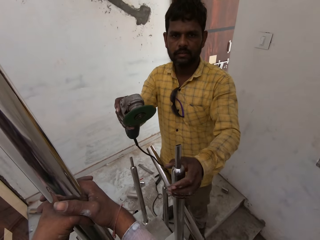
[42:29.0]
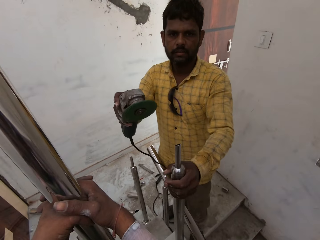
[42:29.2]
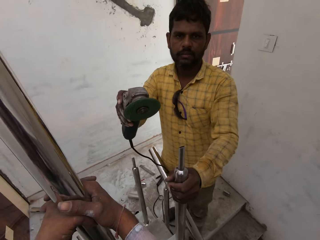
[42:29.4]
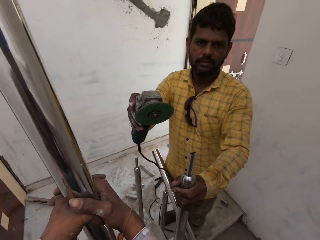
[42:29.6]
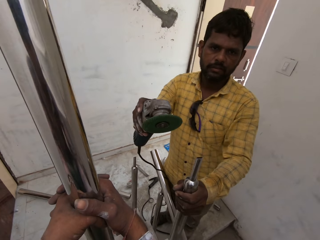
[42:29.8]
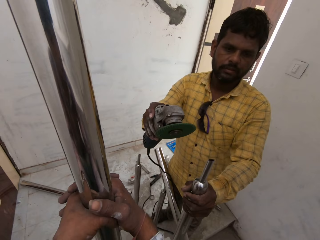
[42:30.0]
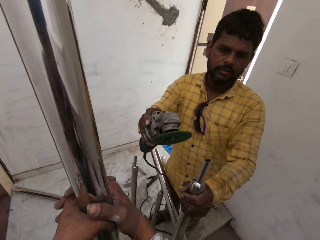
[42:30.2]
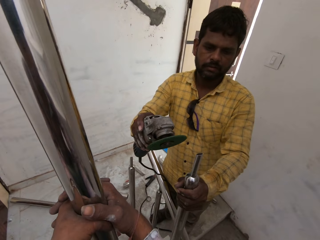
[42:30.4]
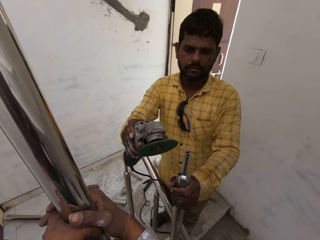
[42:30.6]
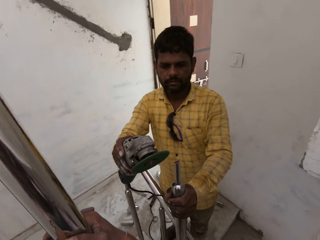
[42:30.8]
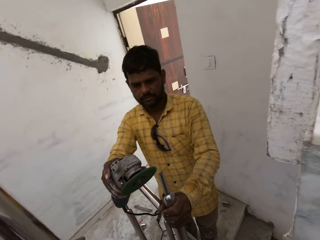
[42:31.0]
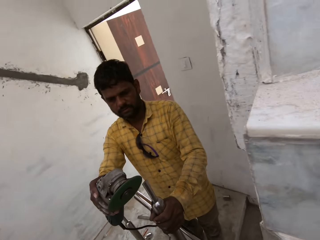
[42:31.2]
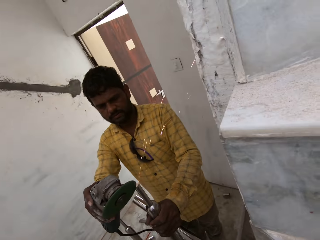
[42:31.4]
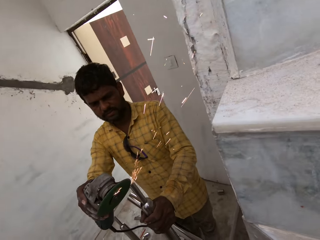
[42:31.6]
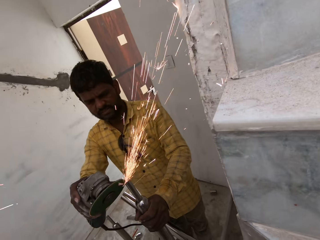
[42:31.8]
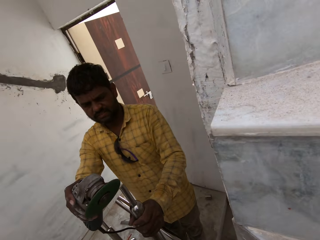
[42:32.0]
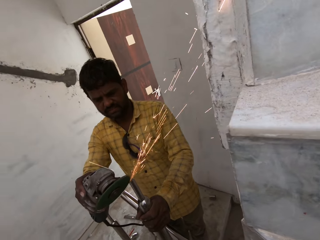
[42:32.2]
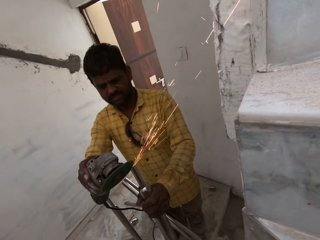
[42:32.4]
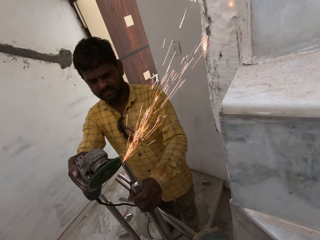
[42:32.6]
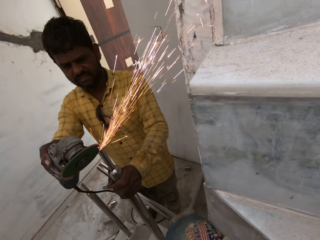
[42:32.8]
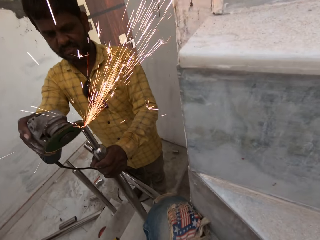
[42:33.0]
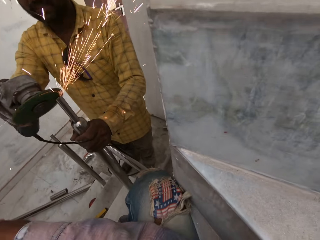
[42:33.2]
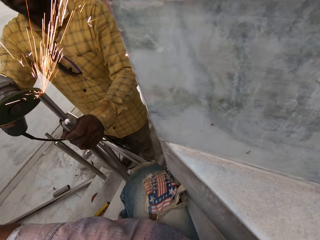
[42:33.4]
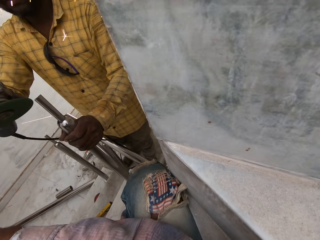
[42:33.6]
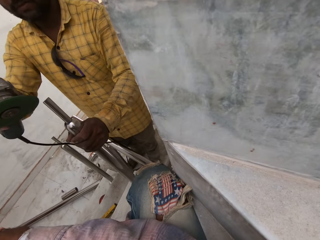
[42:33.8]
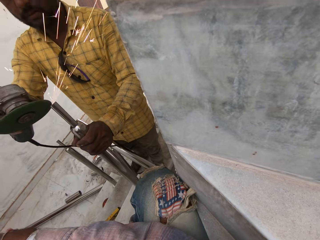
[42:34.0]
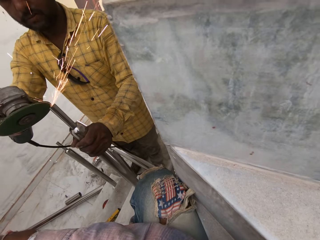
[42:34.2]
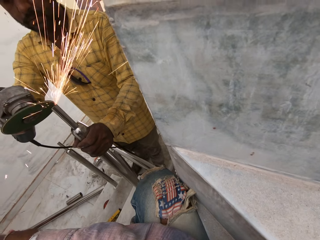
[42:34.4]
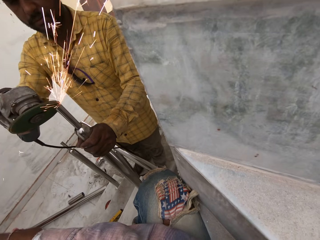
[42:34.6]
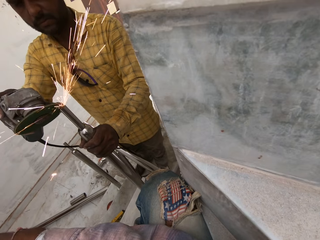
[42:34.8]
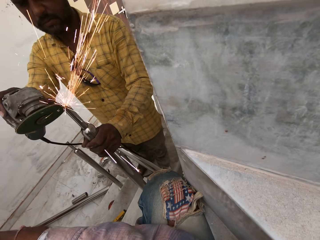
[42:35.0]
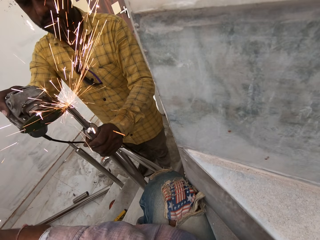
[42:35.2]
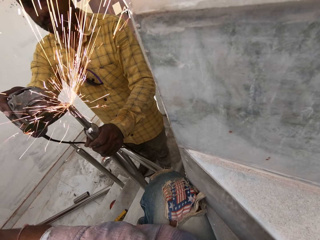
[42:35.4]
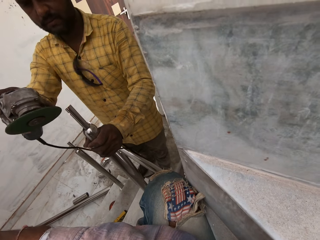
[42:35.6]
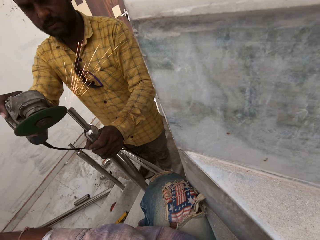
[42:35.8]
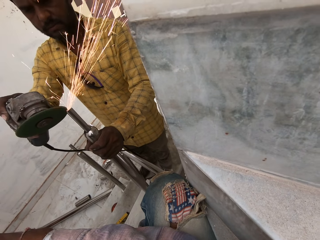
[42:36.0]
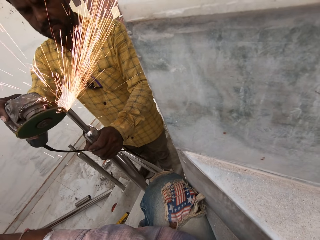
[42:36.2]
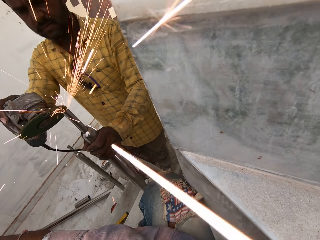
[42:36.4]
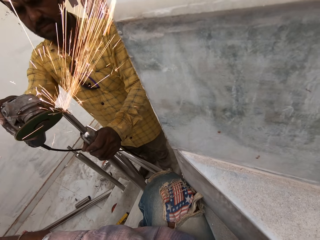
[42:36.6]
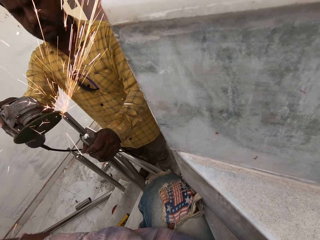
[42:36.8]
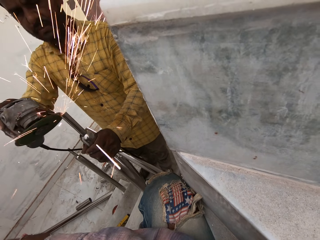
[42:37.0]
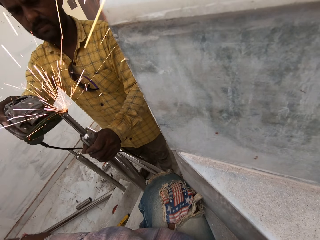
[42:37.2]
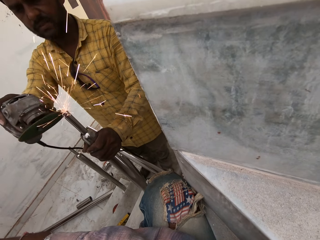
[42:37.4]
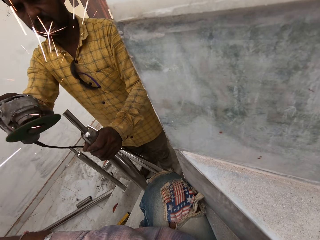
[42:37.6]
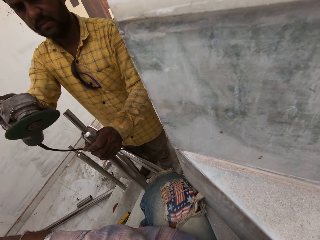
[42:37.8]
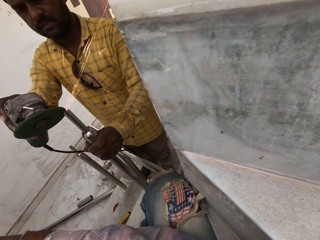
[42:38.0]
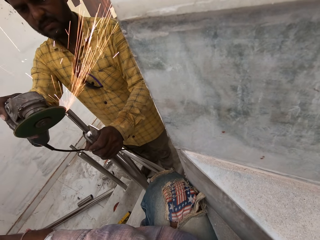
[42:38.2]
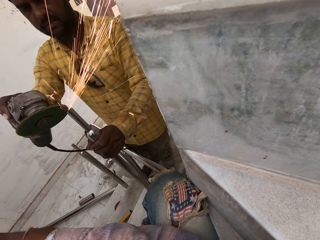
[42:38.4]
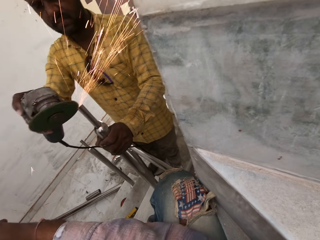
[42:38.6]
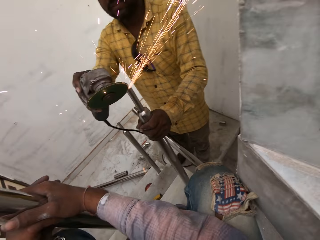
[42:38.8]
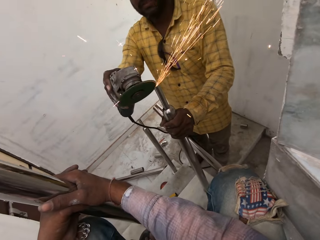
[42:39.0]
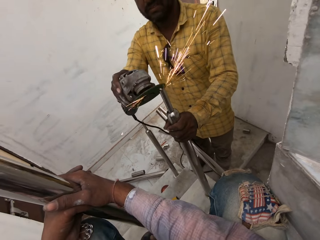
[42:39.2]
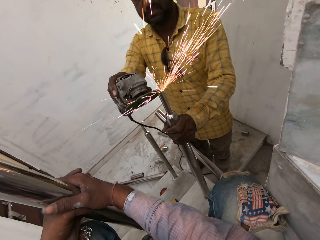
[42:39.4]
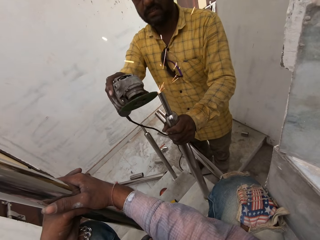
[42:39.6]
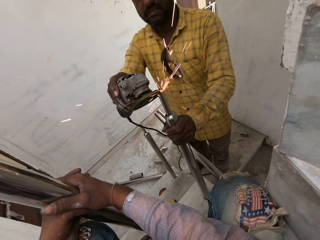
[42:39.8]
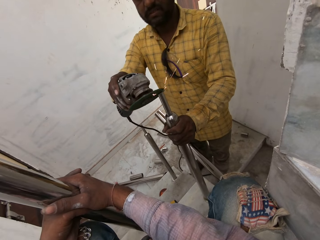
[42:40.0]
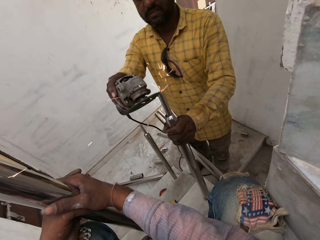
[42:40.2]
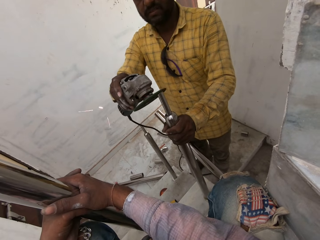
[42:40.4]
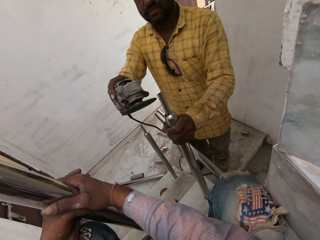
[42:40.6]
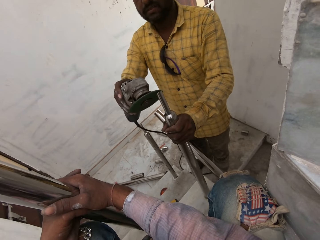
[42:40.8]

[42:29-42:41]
The man holds the aluminum rod on the ground with his left hand. He sharpens the aluminum rod in his left hand with the cutting machine in his right hand. He cuts the metal rod.

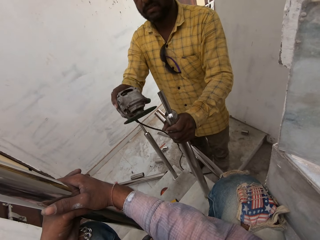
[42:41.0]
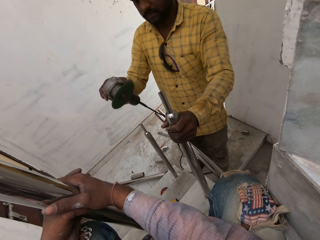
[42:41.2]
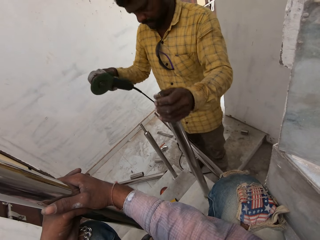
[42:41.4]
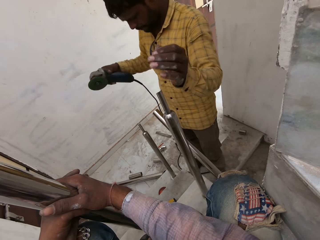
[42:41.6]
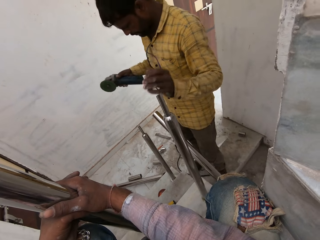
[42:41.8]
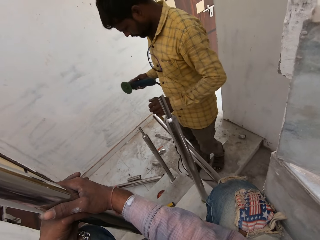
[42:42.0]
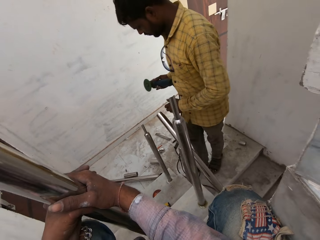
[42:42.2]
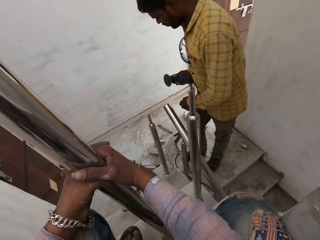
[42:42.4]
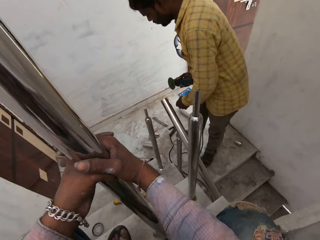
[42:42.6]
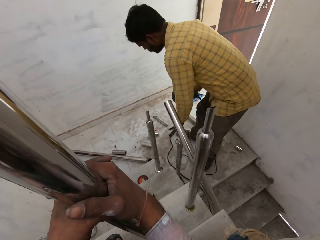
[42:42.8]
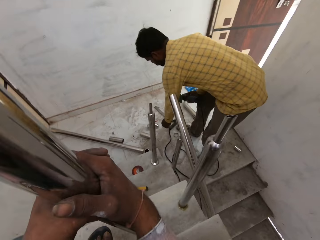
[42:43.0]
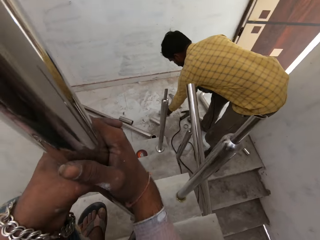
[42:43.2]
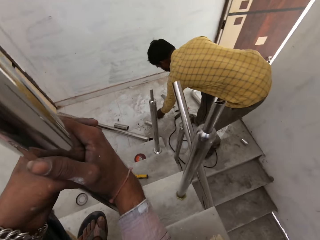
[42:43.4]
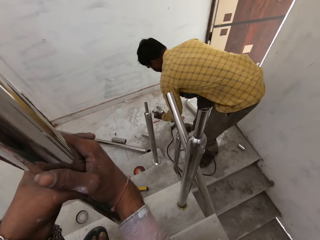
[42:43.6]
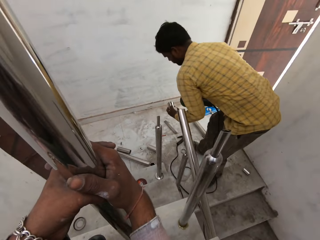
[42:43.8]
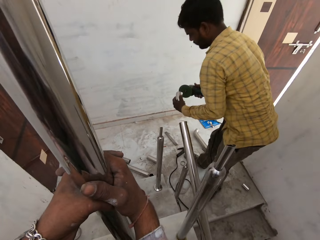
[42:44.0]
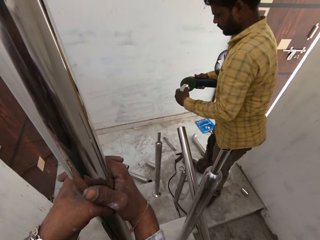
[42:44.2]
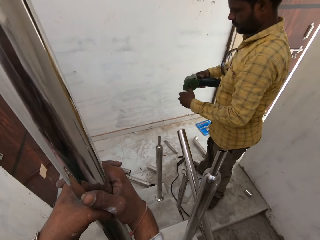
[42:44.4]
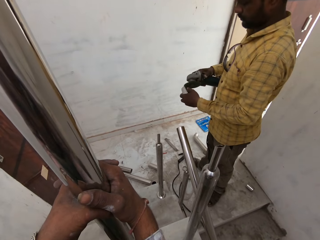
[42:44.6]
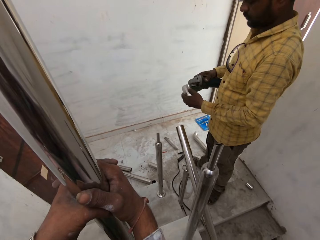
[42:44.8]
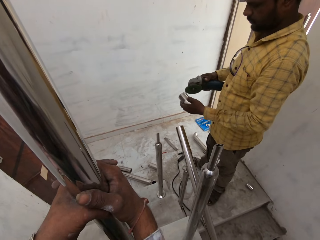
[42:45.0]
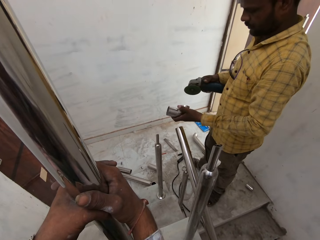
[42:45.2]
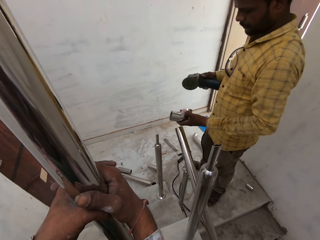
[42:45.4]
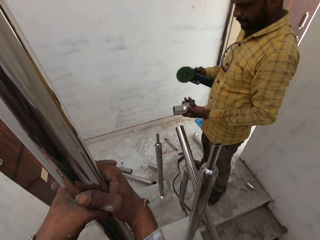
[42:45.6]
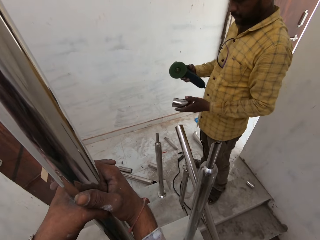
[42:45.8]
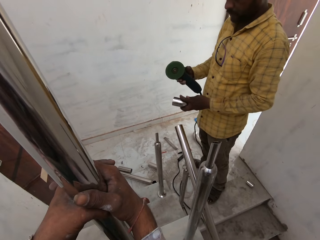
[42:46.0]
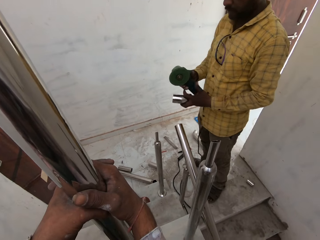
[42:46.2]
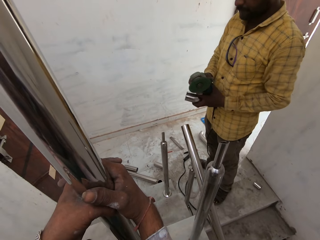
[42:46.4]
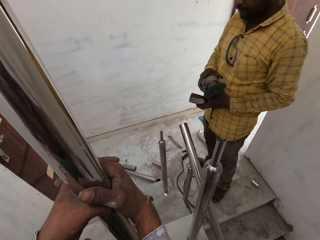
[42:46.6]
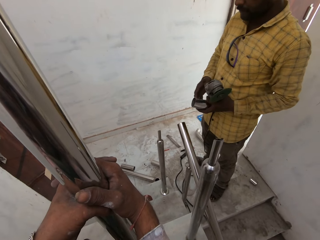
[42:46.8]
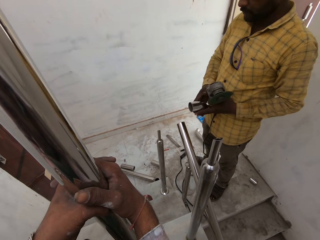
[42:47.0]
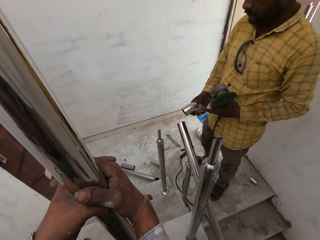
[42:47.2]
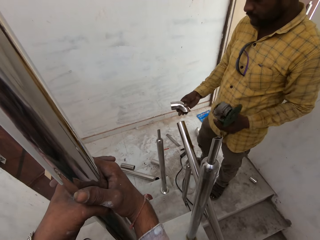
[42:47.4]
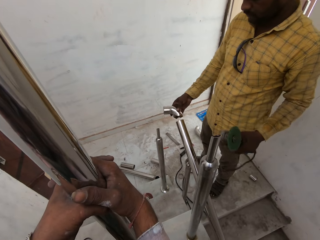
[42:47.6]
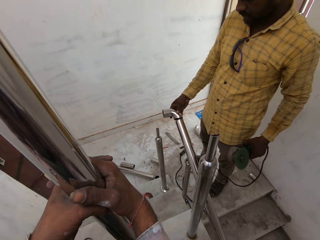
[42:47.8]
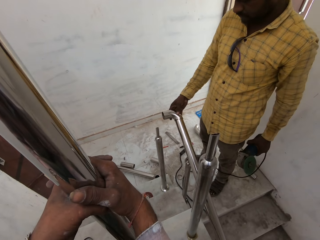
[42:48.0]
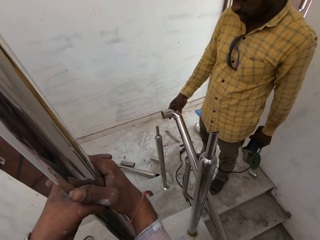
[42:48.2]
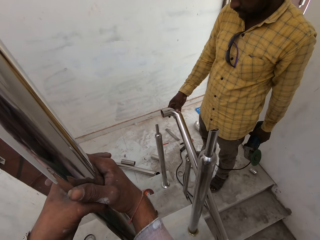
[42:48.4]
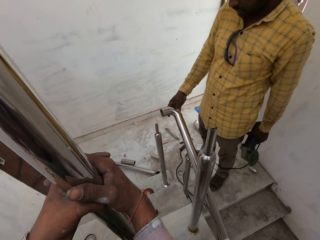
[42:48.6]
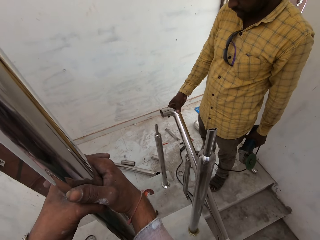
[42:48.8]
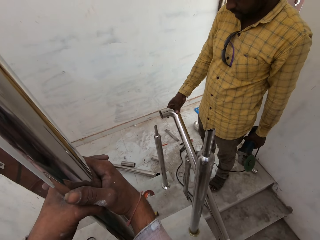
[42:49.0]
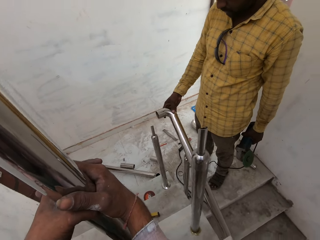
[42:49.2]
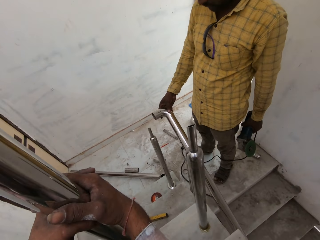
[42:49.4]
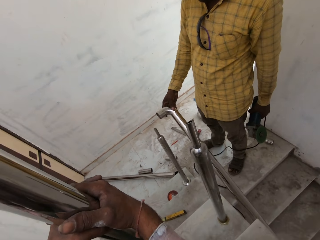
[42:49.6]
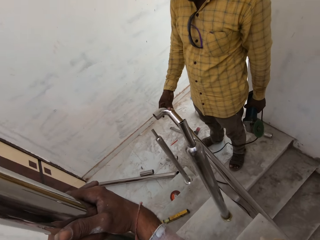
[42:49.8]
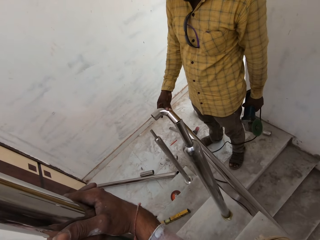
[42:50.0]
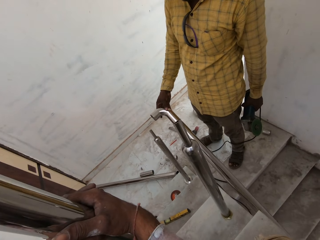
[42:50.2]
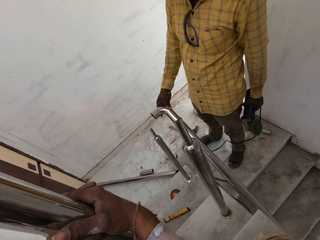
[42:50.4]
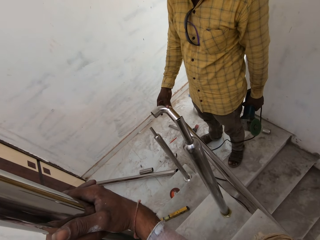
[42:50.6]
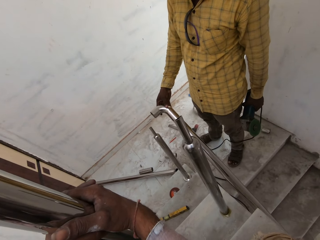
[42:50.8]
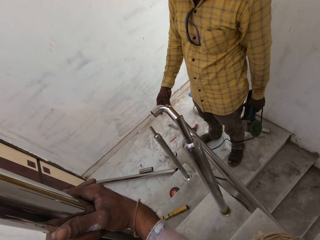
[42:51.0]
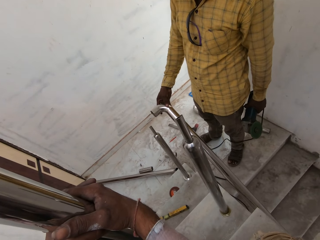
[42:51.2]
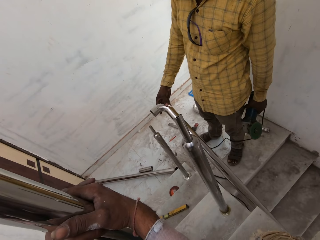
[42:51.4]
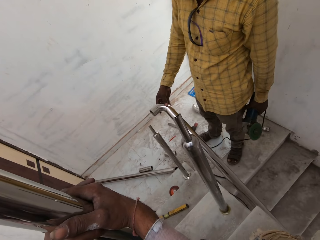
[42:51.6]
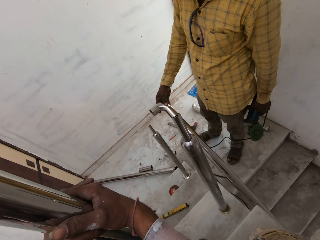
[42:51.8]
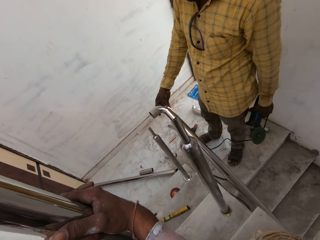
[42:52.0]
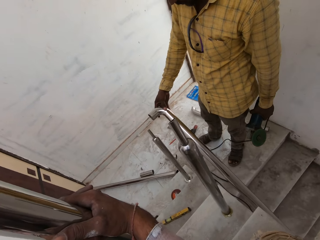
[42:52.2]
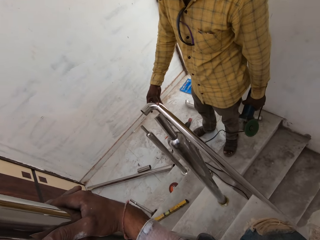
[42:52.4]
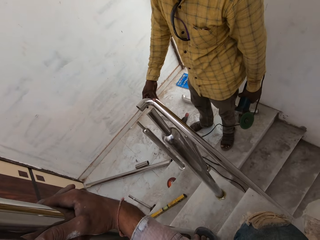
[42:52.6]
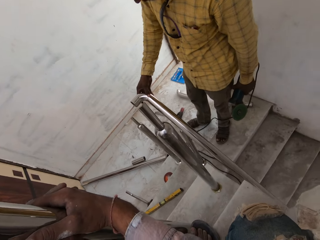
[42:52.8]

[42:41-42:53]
The man picks the aluminum rod from the ground with his left hand. He sharpens the aluminum rod in his left hand with the cutting machine in his right hand. He cuts the metal rod. He passes the cutting machine from his right hand to his left hand and passes the aluminum rod from his left hand to his right hand. He fixes the aluminum rod on the aluminum rod with his right hand. The camera wearer looks around.
